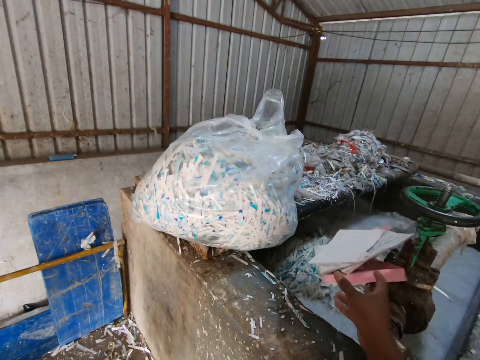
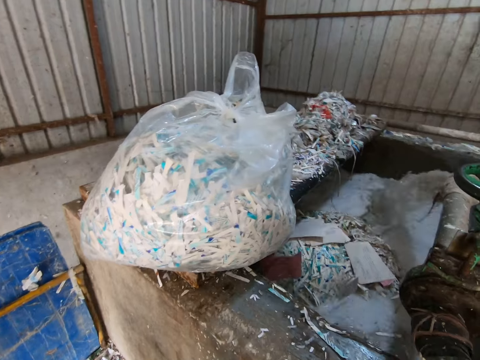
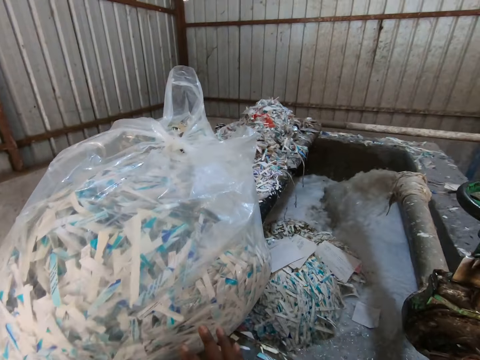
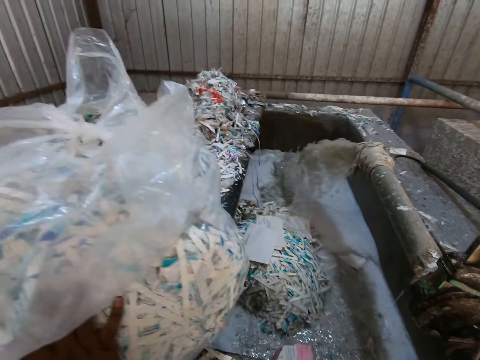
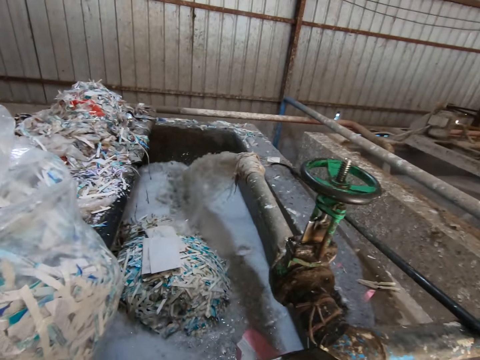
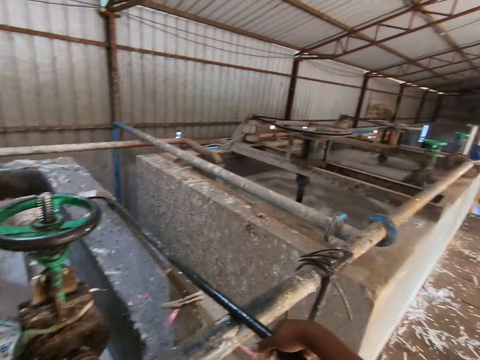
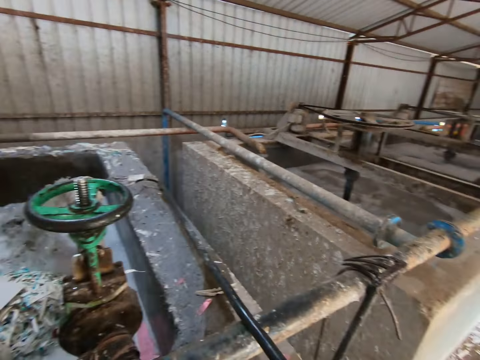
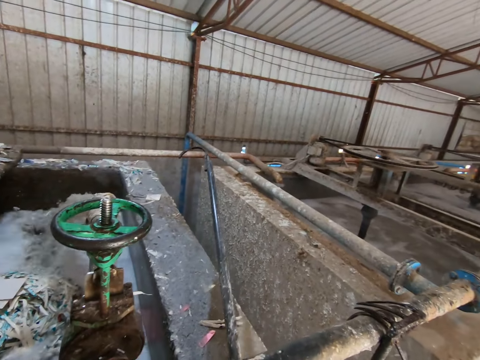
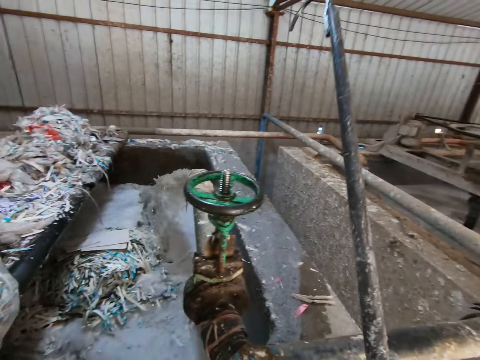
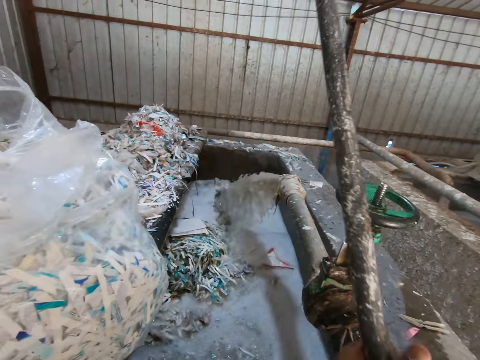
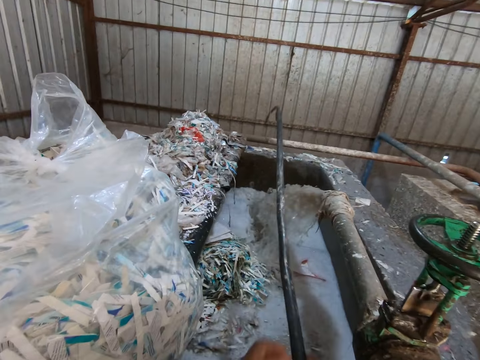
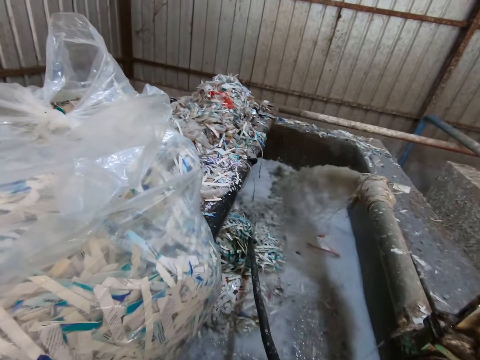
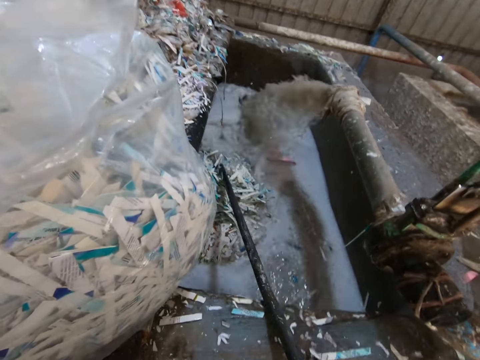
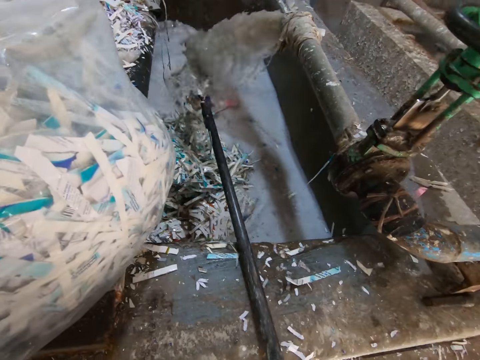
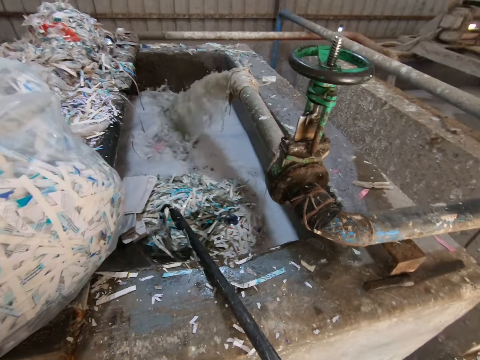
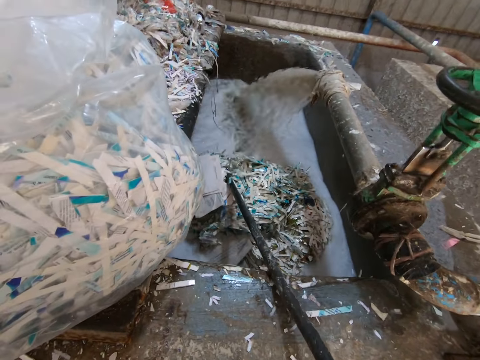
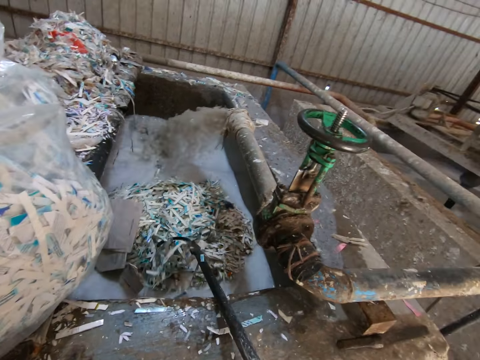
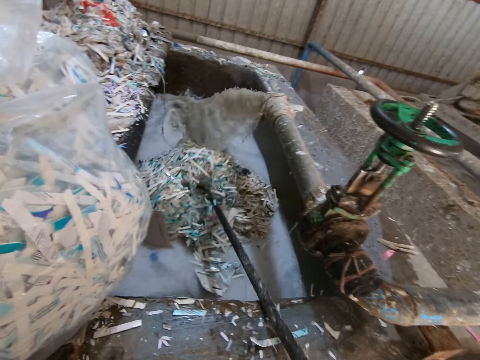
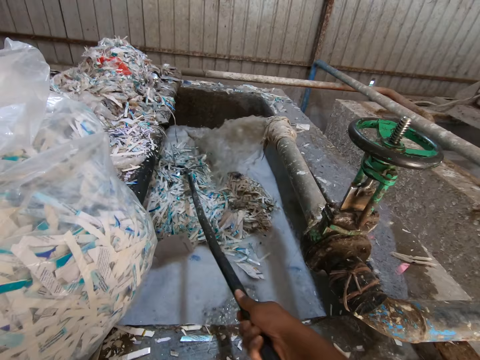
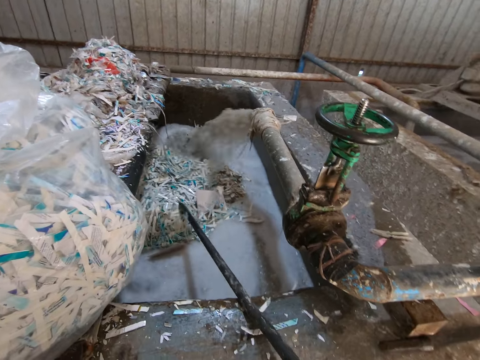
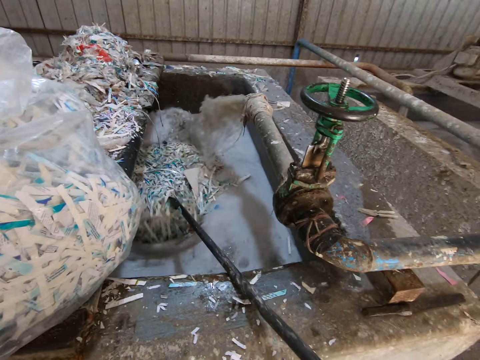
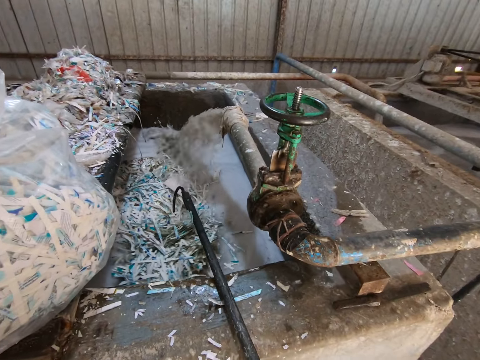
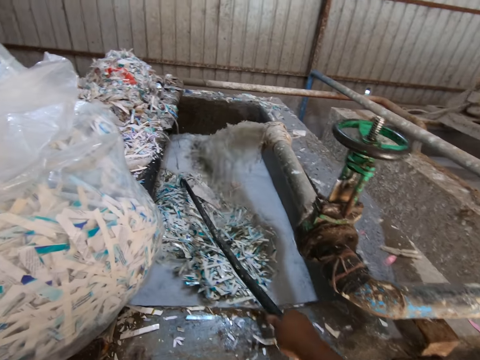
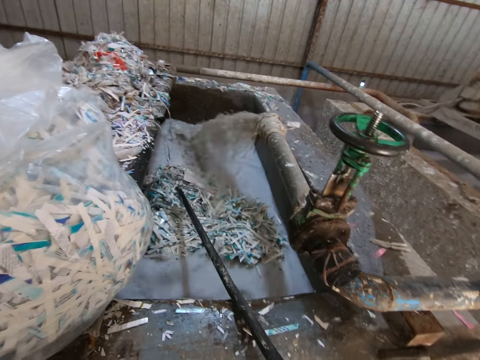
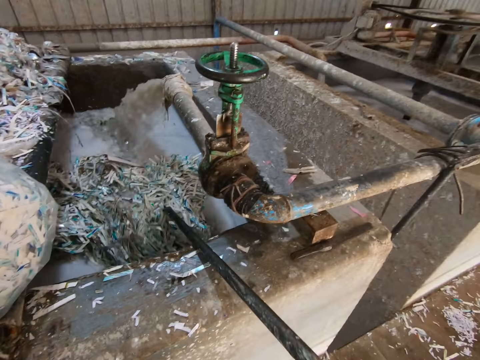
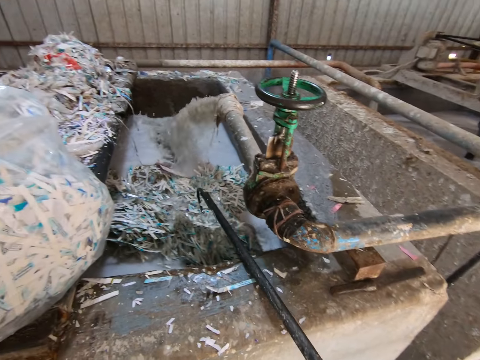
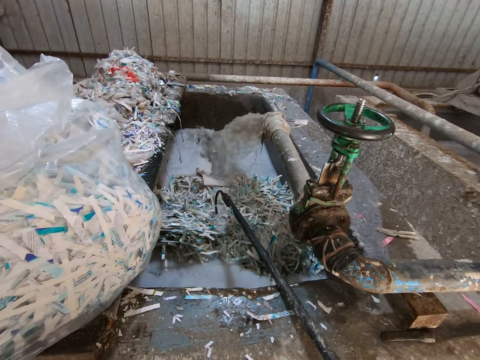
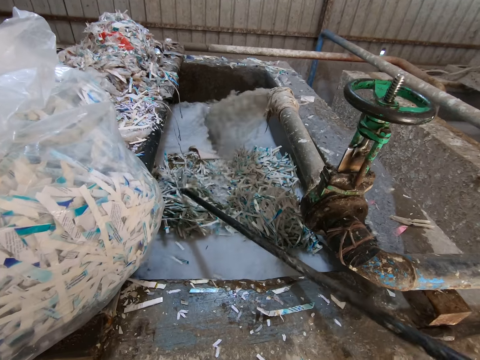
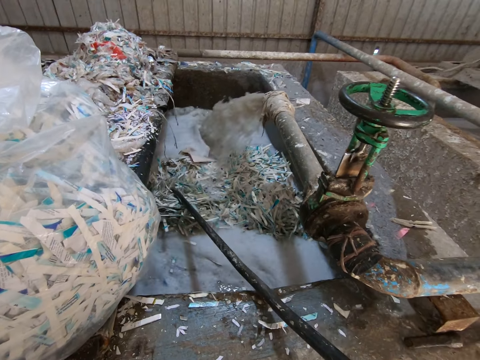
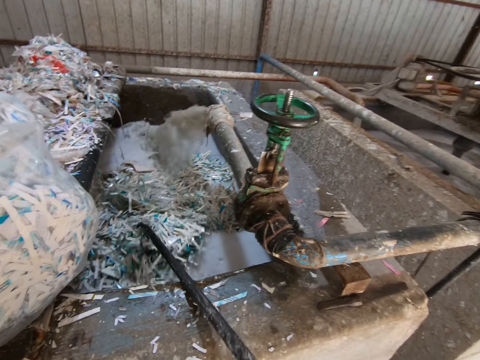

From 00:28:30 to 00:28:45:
The camera wearer throws the book and pieces of paper in his right hand into the recycling plant. He moves the nylon of waste paper on the recycling plant with his right hand. He picks up a sickle pipe or hook rod from the recycling plant with his right hand. He spreads waste paper in the recycling plant with the sickle pipe in his right hand. He stirs the waste papers with the hook rod.

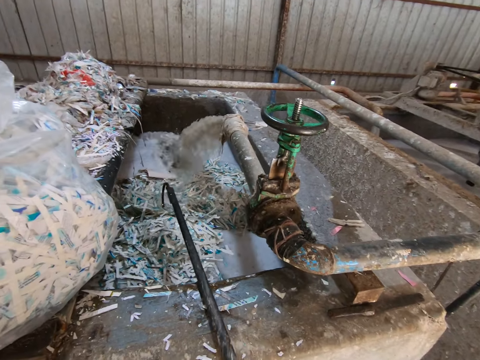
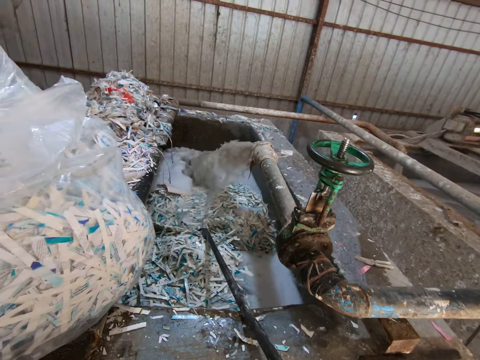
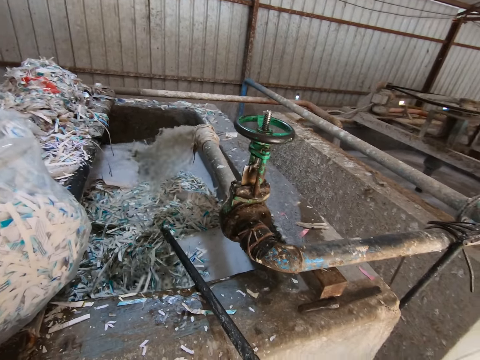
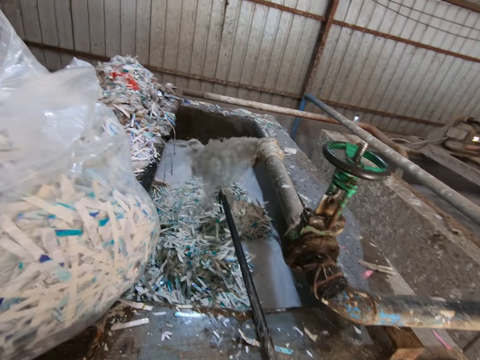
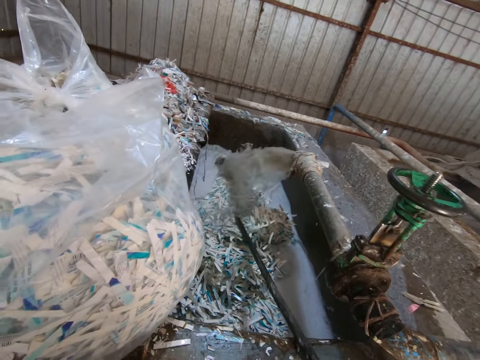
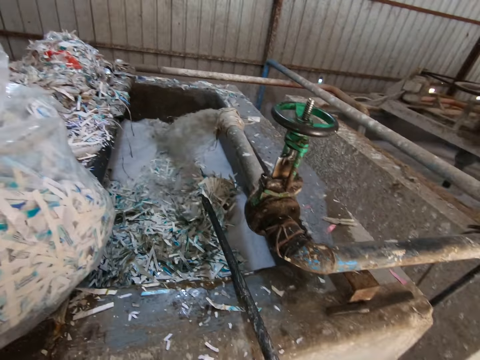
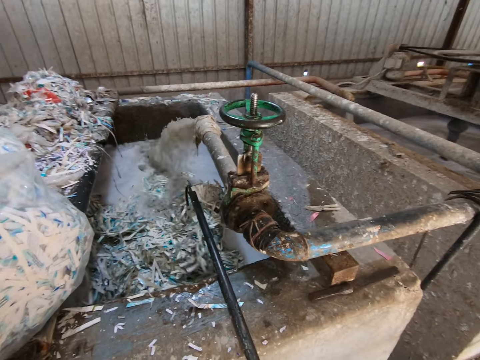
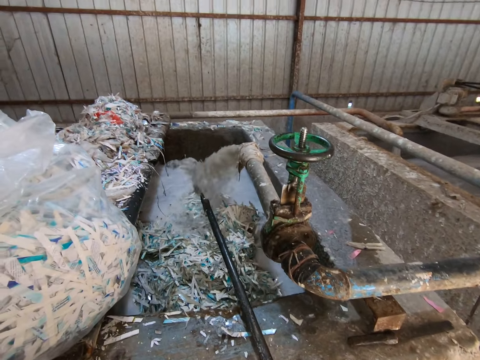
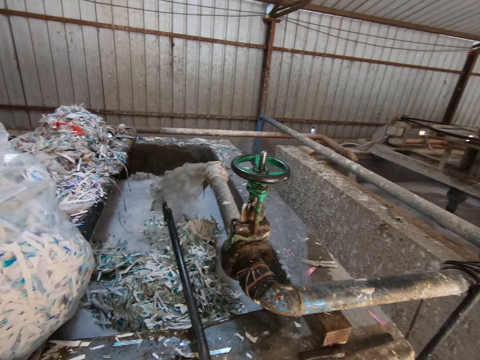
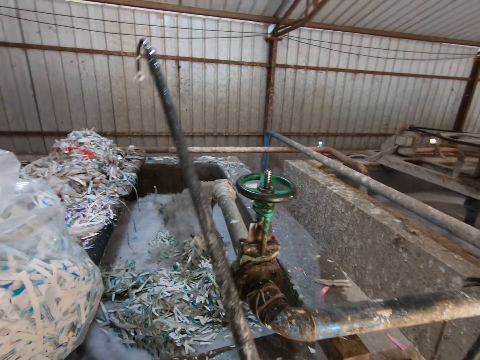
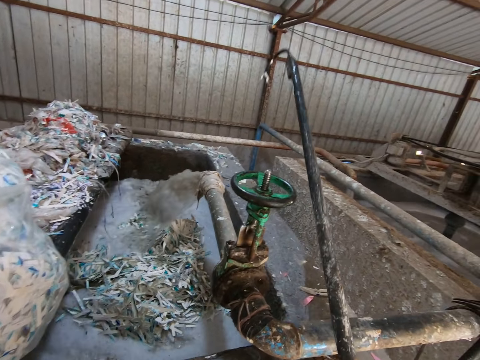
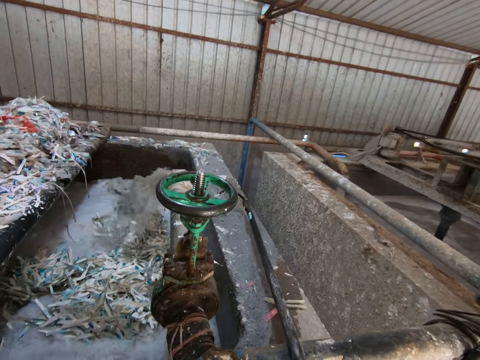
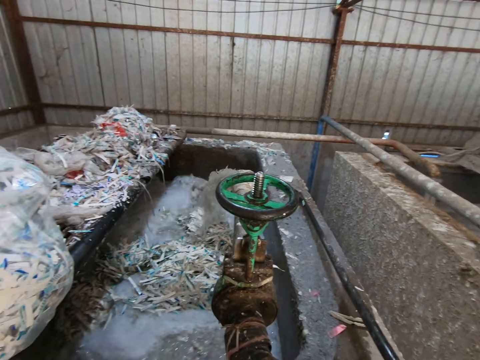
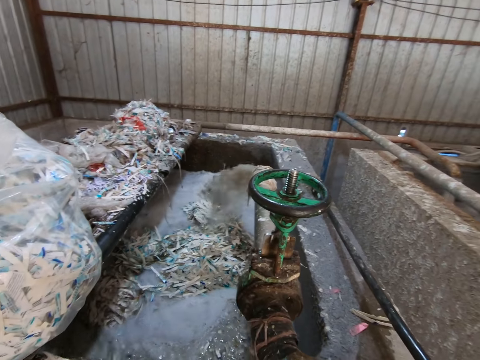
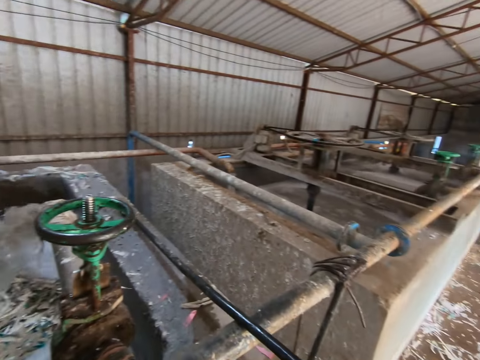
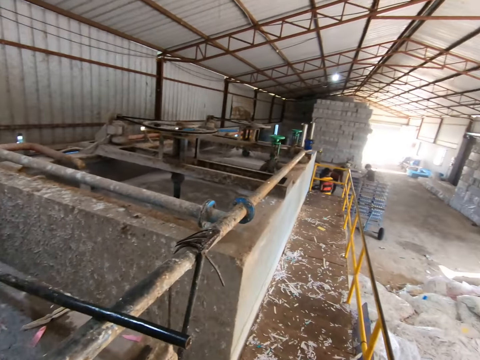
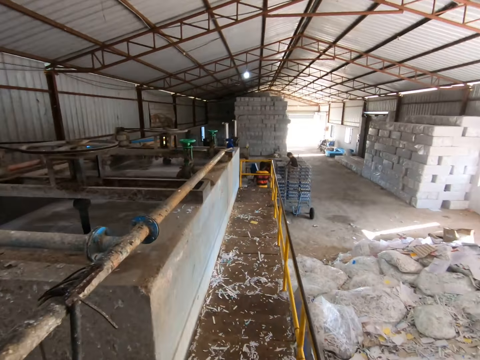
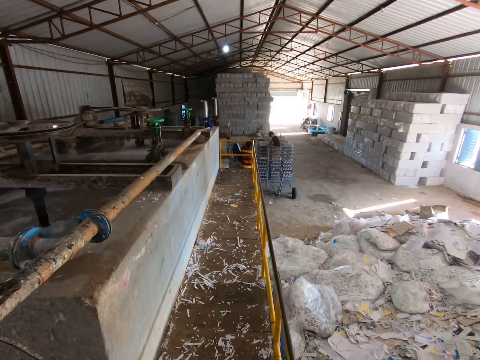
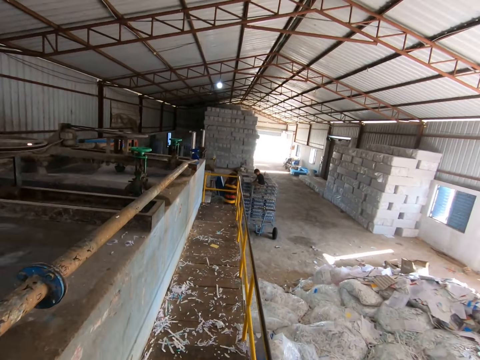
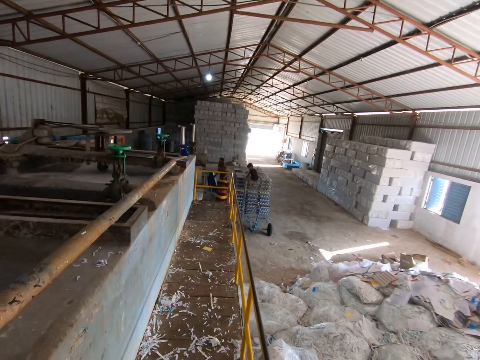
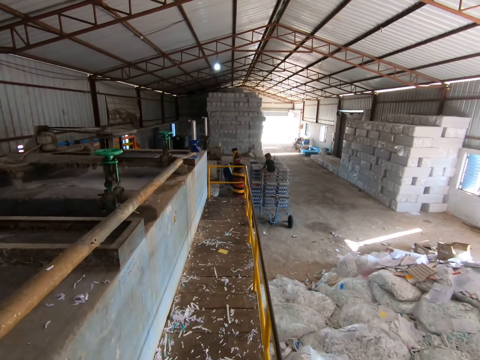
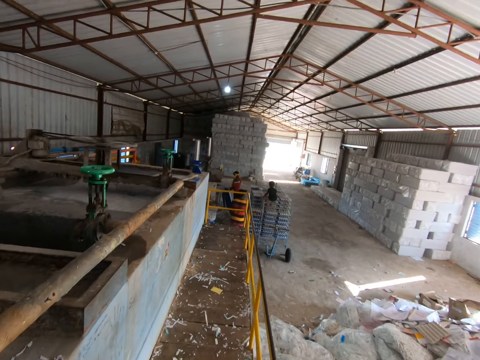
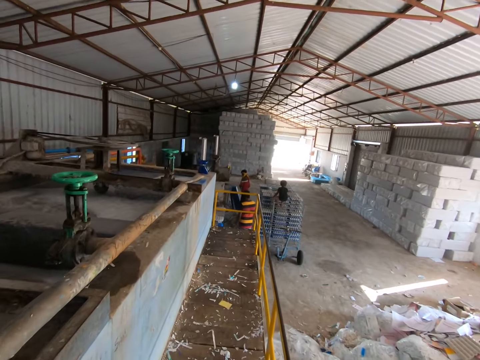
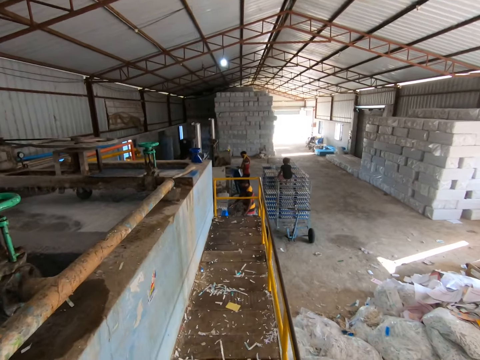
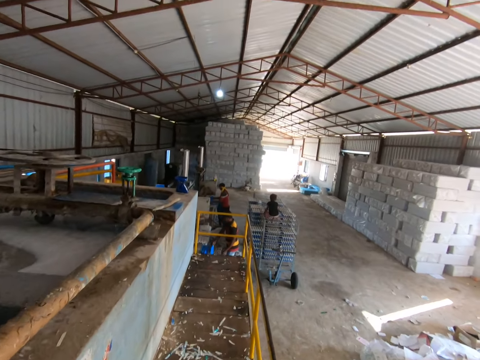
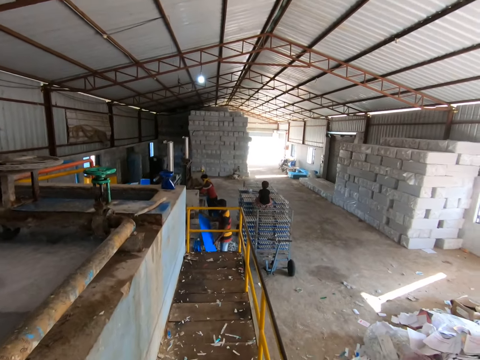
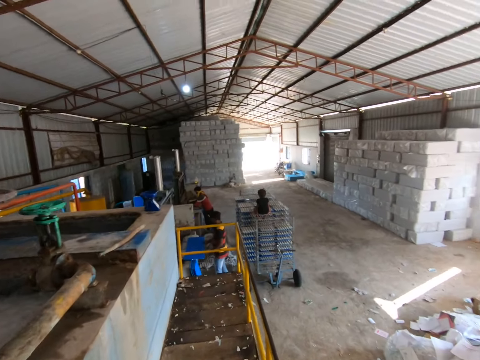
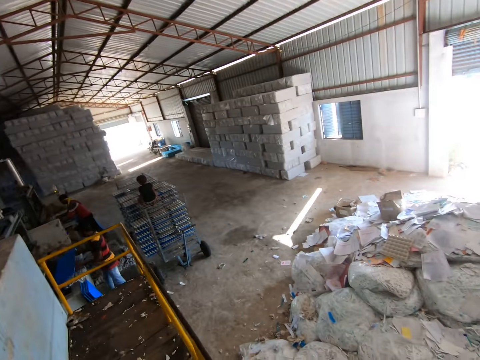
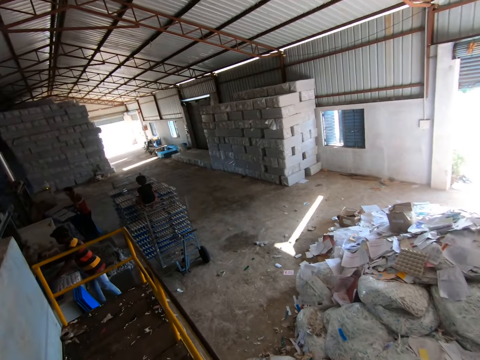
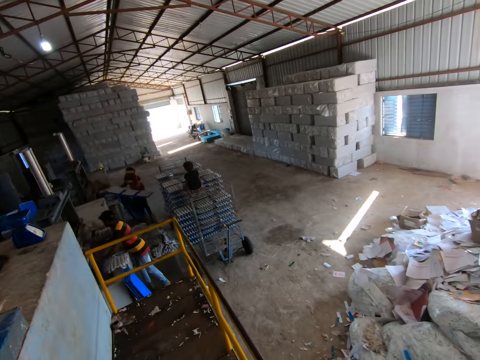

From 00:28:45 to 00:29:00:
The camera wearer lifts a hook rod or sickle pipe. He places the sickle pipe in his right hand on the recycling plant. He walks in the factory.
